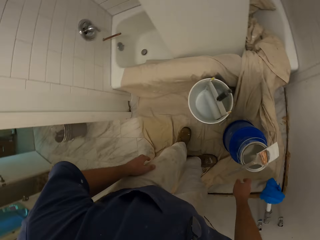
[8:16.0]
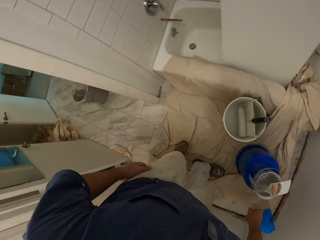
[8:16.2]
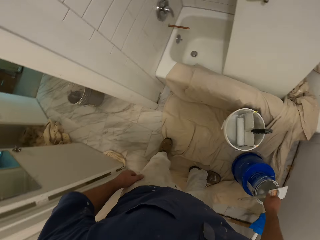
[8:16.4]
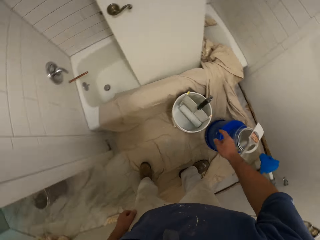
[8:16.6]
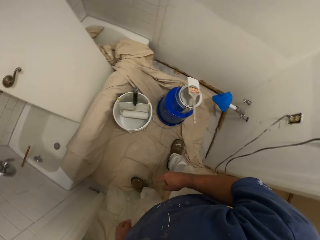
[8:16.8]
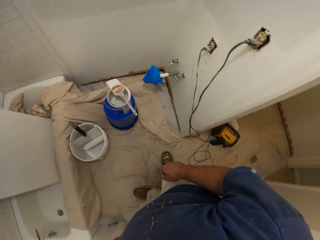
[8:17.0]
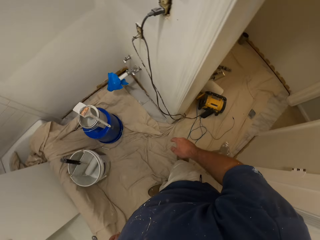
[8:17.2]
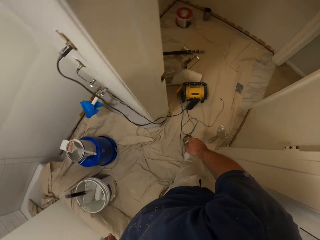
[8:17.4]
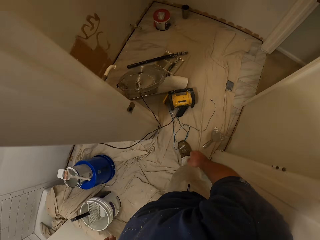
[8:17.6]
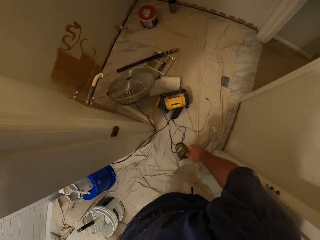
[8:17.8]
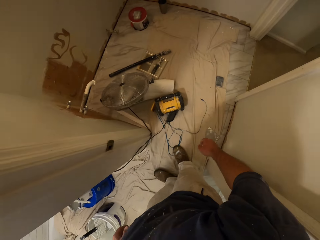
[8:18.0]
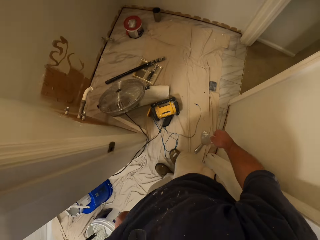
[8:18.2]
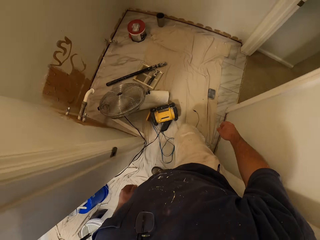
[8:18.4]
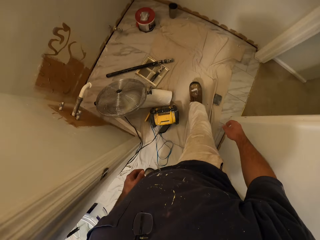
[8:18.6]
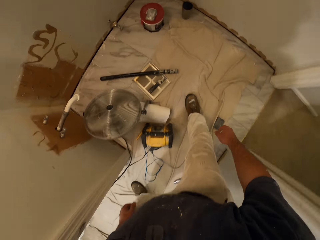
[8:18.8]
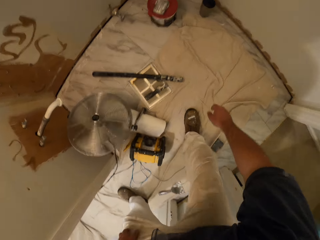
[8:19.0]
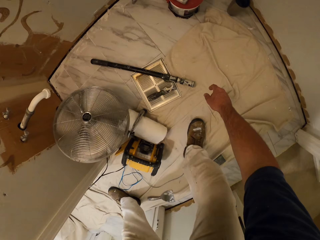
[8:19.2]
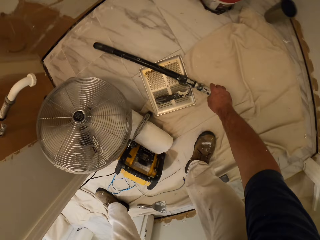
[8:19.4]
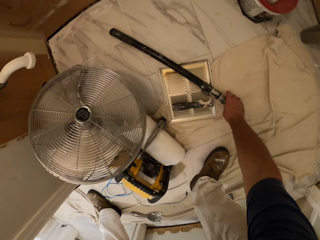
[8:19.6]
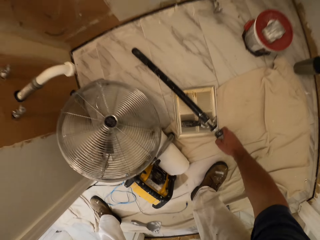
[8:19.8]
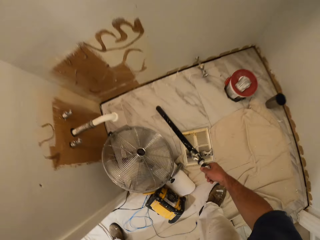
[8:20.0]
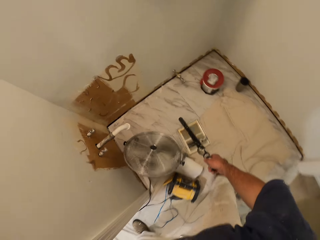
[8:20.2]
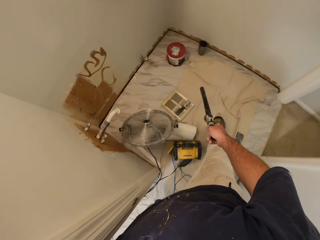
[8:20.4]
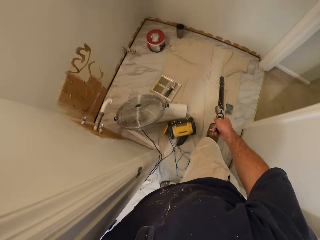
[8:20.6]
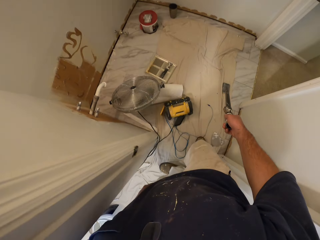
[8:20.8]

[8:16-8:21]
The camera wearer puts the paintbrush in his right hand on the paint container. He enters a closet in the bathroom. He picks up an extension pole on the floor with his right hand.

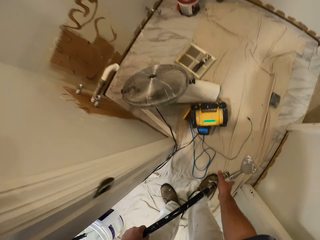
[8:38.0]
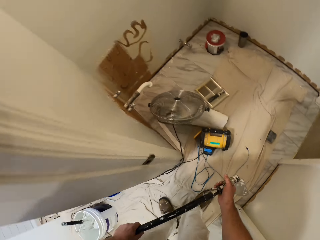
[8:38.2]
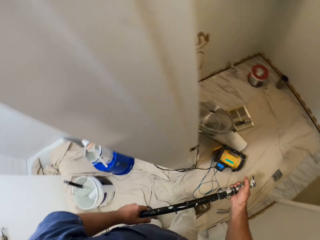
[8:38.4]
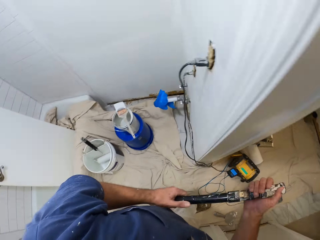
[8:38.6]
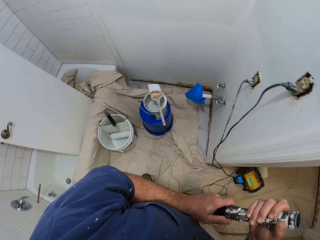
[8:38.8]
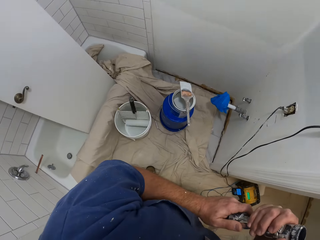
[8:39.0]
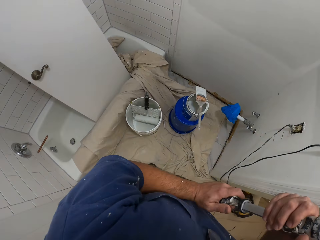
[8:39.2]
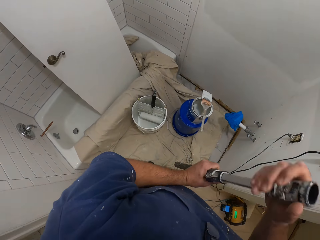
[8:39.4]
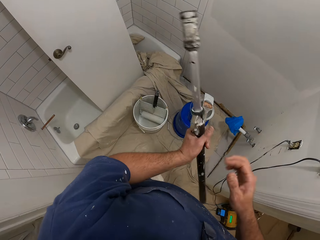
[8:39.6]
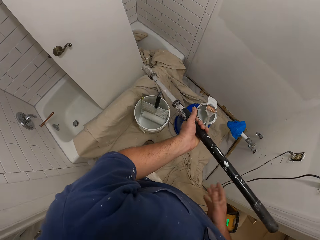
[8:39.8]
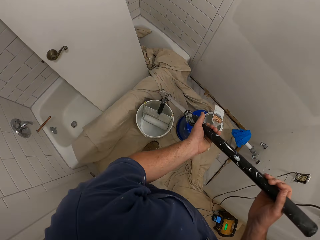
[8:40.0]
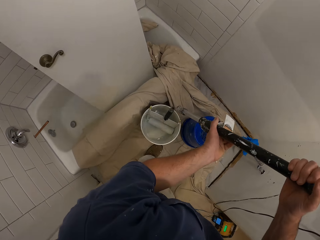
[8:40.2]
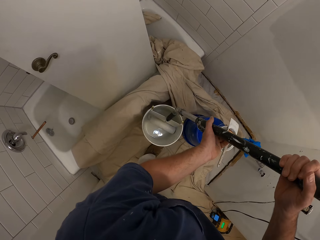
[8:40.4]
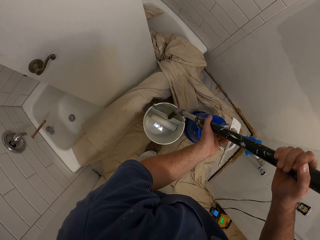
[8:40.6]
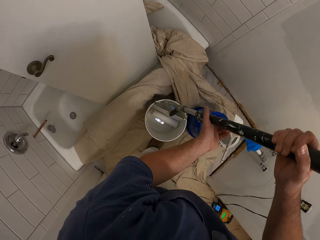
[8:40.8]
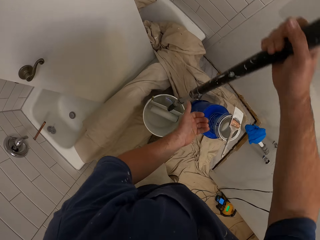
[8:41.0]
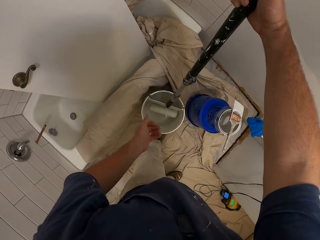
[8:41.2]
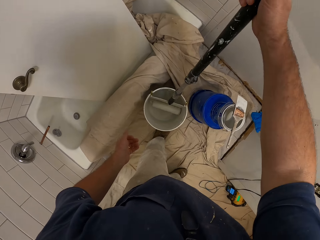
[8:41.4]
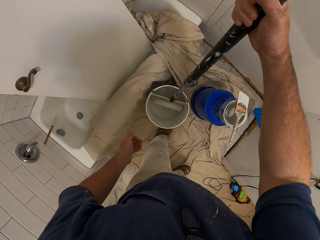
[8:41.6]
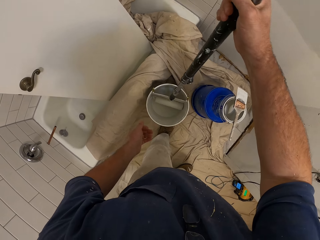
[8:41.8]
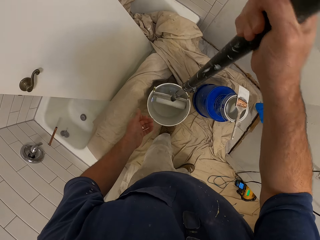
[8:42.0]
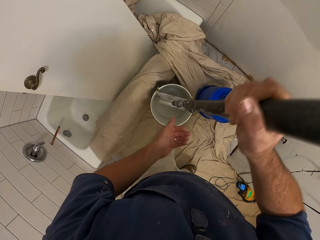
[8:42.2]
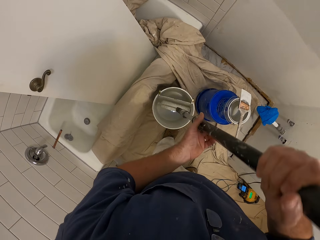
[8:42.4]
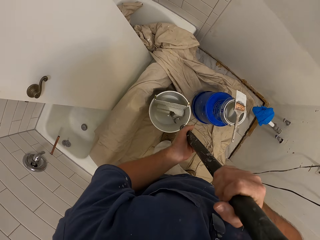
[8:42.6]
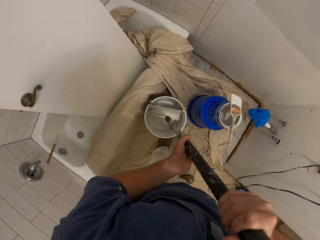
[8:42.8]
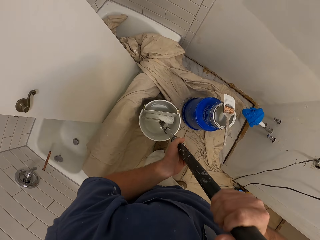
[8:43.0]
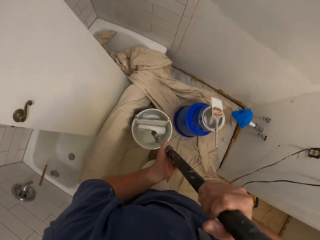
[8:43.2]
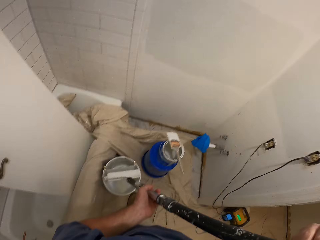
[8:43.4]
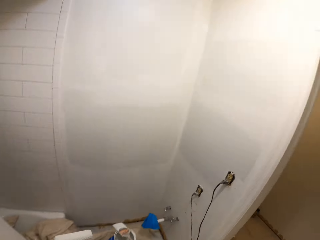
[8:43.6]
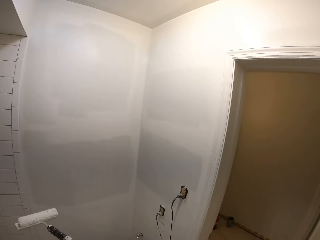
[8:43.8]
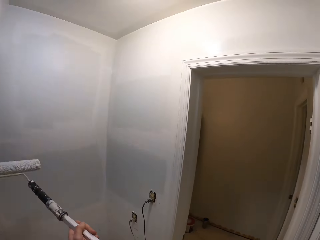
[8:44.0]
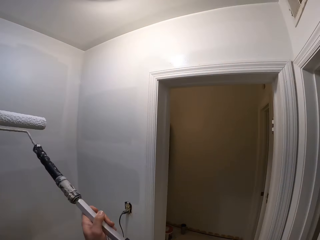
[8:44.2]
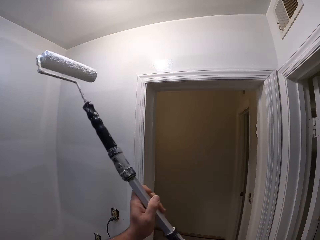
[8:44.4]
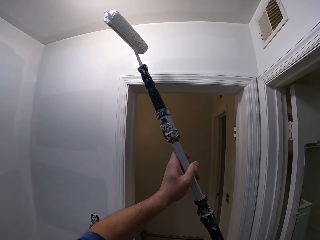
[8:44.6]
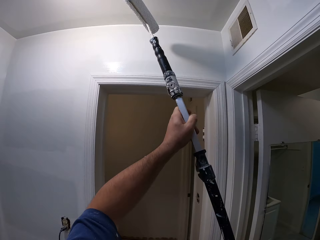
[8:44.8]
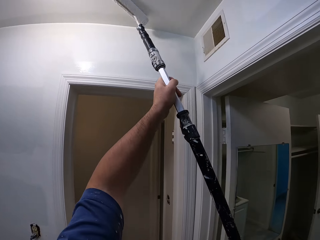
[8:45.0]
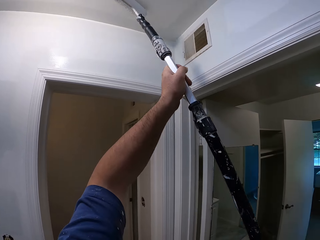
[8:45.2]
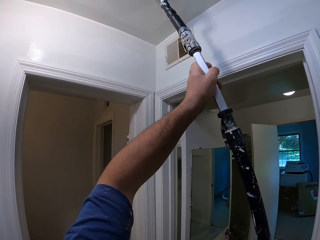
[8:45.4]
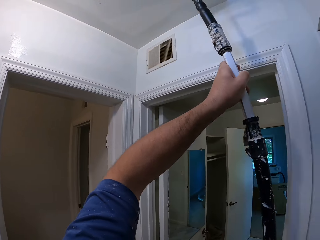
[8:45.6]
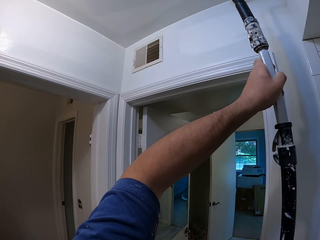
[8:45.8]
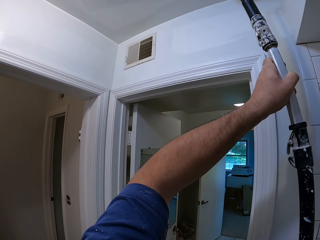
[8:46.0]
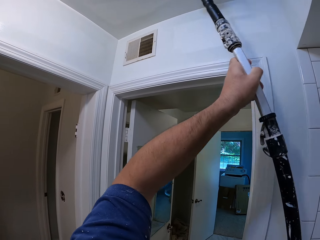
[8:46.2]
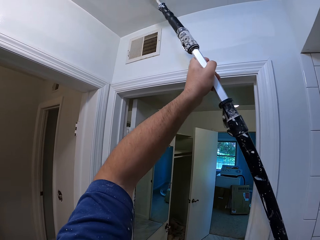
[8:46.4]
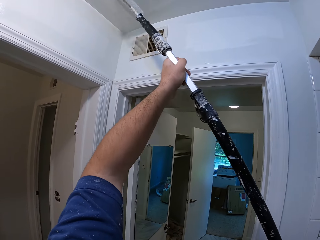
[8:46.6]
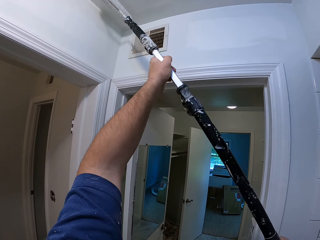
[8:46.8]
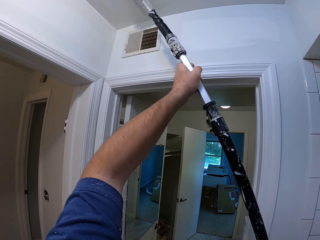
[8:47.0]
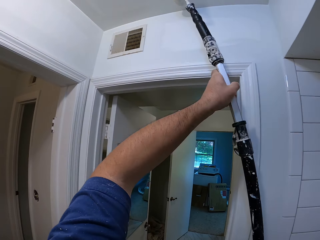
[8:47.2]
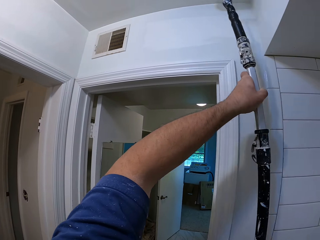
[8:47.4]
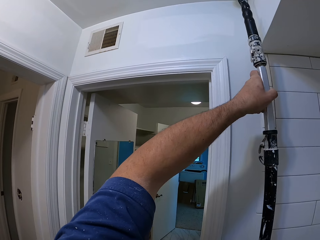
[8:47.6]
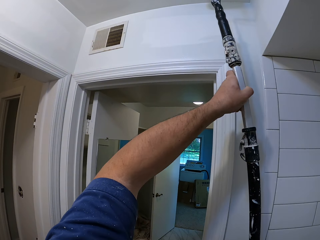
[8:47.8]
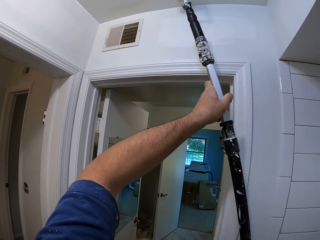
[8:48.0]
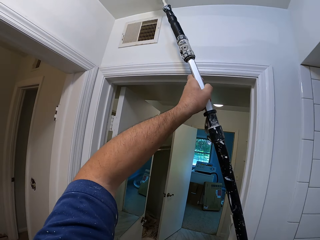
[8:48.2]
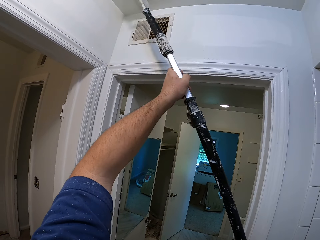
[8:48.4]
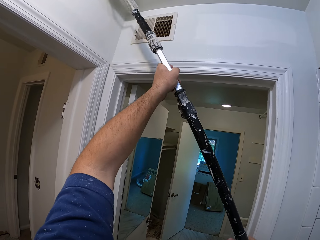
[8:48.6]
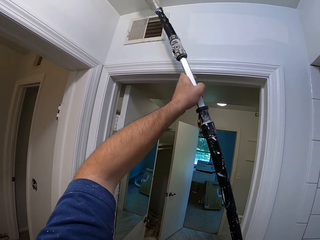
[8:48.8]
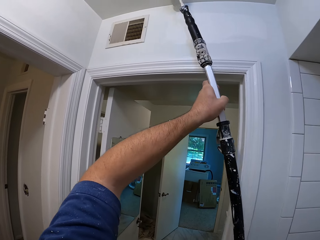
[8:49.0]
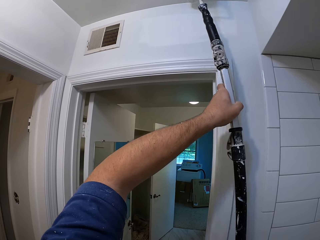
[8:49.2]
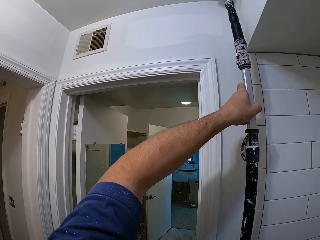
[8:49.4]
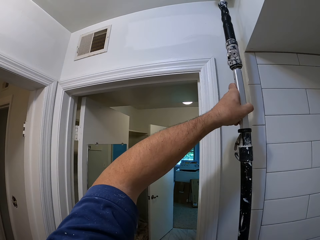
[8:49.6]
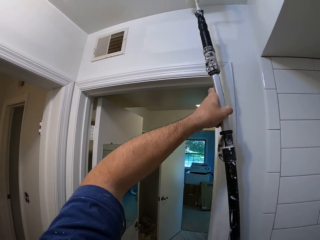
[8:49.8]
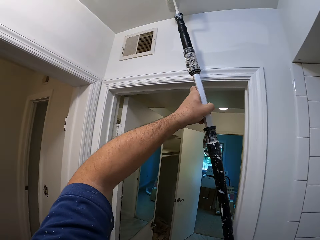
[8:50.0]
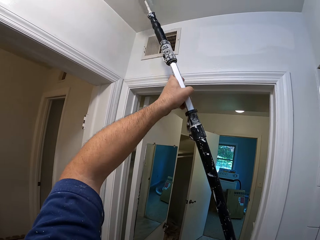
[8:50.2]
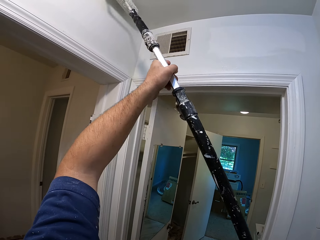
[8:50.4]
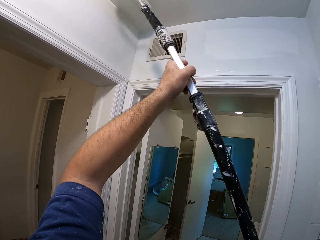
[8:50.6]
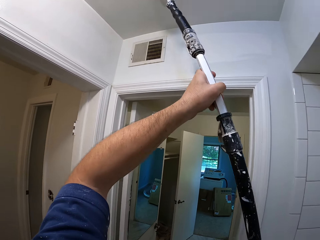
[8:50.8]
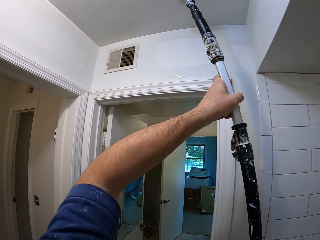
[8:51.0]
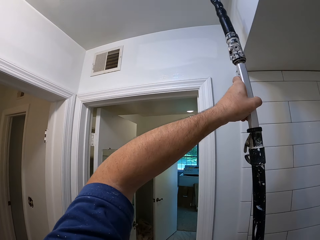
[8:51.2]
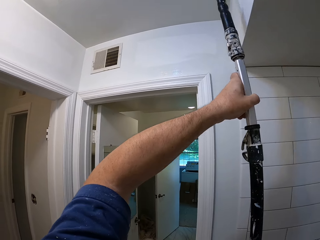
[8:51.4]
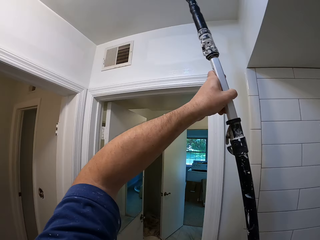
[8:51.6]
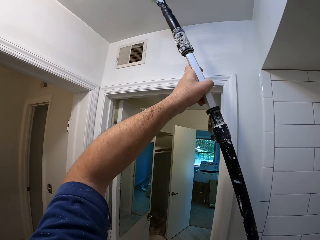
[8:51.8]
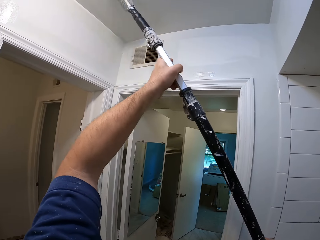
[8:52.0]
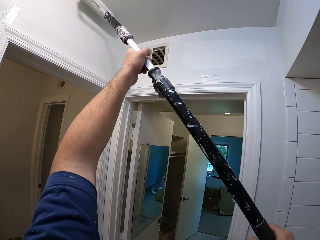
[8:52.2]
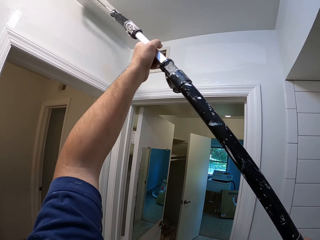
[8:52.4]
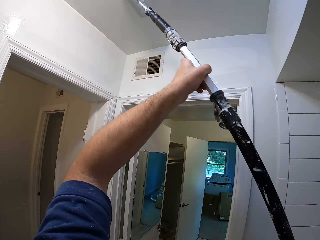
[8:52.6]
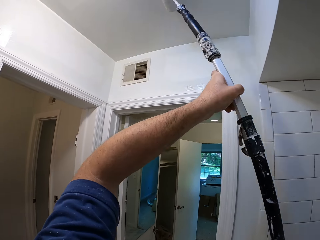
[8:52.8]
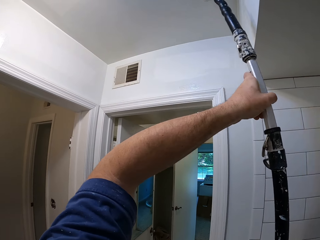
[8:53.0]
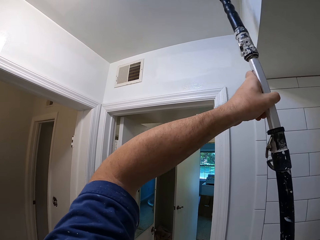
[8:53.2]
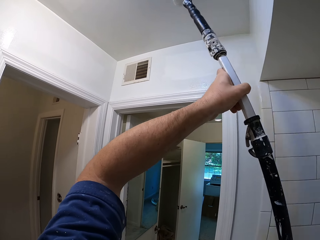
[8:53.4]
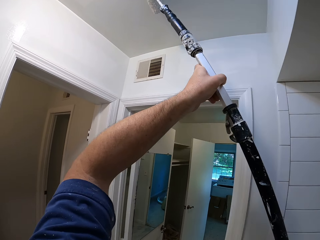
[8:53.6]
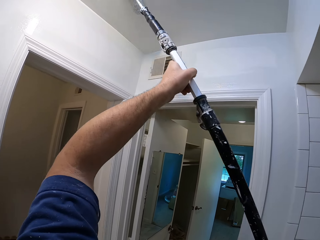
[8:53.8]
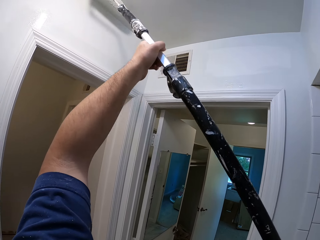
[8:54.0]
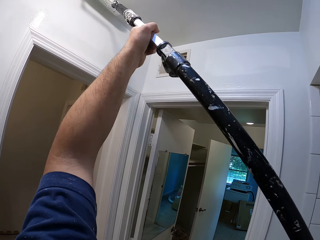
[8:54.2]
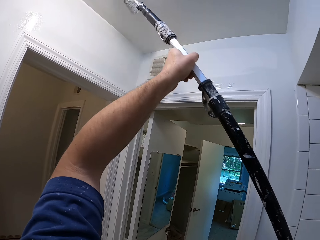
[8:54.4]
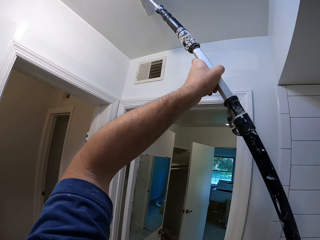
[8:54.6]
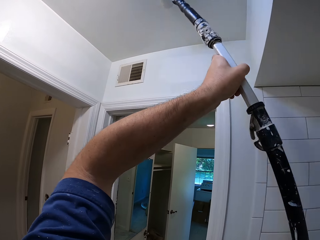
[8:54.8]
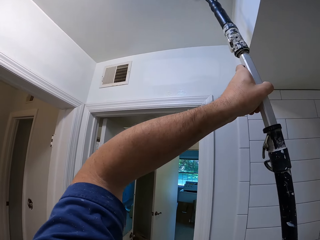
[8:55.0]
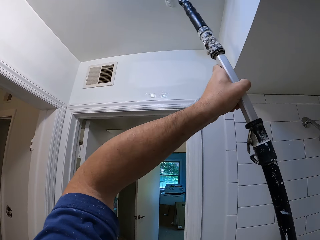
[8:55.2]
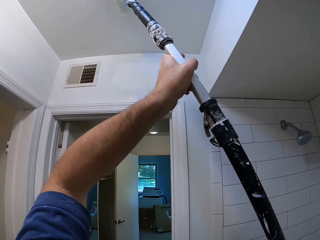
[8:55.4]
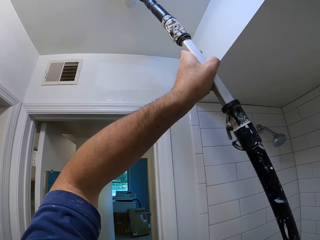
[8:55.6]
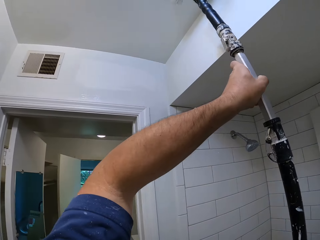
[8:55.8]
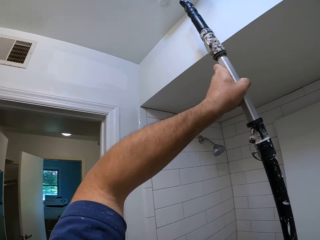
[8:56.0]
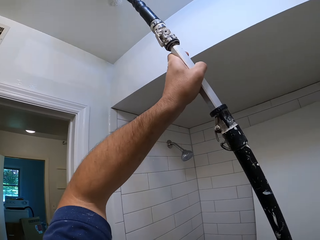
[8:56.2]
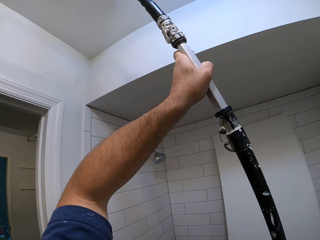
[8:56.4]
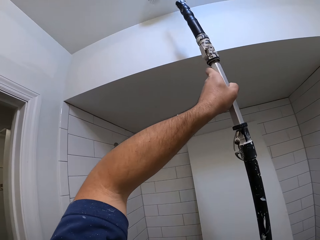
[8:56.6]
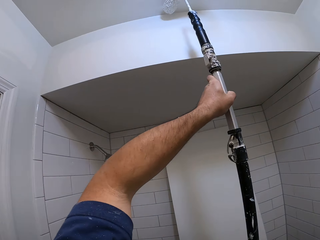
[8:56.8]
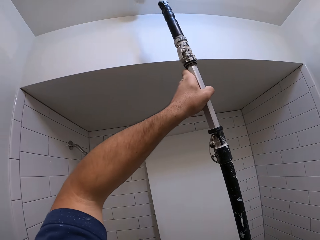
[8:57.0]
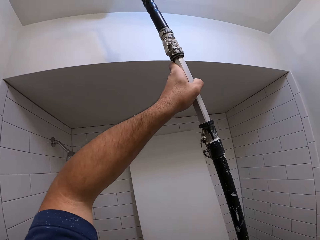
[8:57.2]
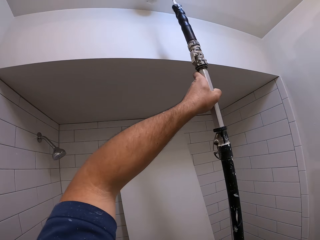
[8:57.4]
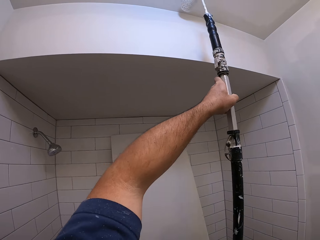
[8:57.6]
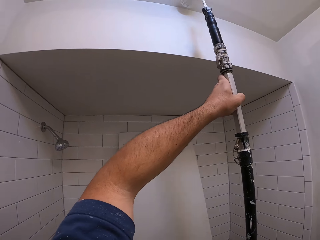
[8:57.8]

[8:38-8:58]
The camera wearer touches the machine. They hold the extension pole with both hands, elongate the extension pole, and fix the extension pole to a paint roller inside a paint bucket on the floor. They roll the paint roller against the paint in the paint bucket. They dip the paint roller in the paint. They remove the paint roller from the paint bucket. They paint the ceiling of the bathroom with the paint roller.
